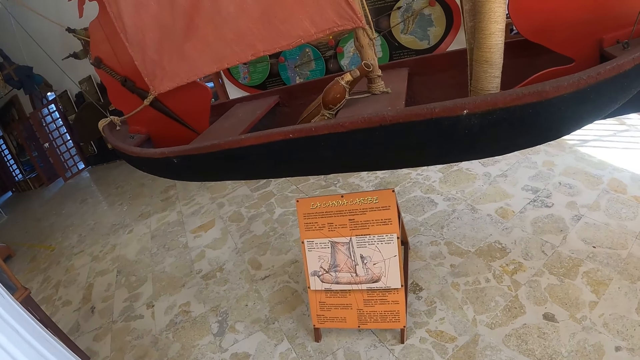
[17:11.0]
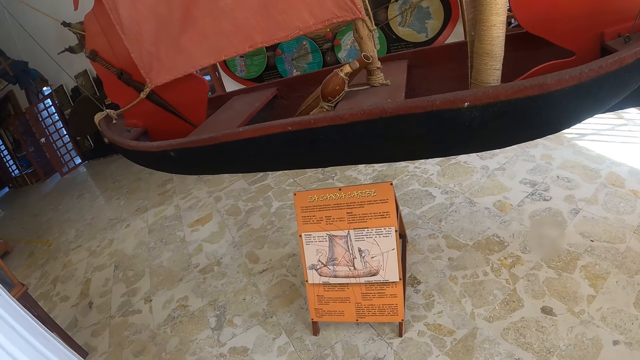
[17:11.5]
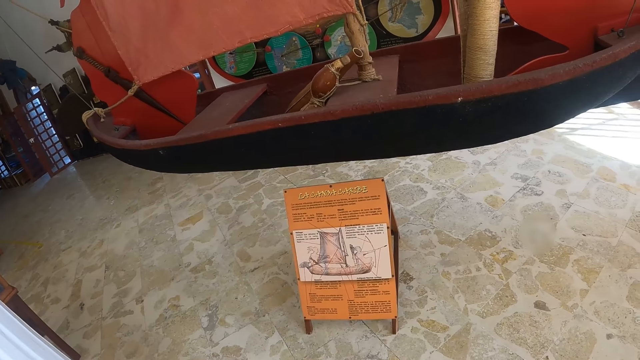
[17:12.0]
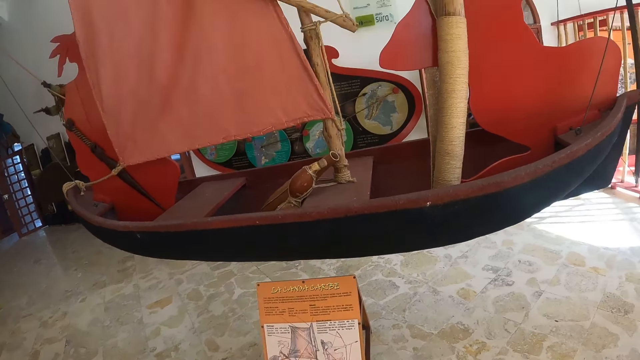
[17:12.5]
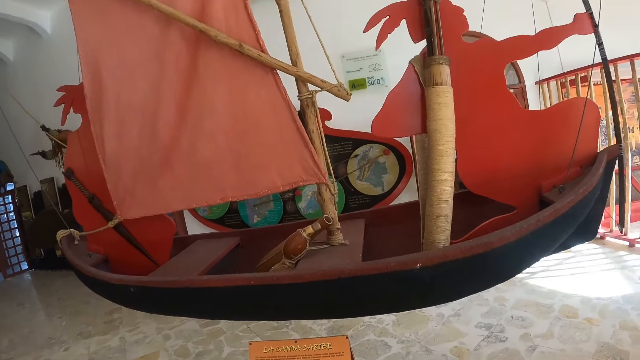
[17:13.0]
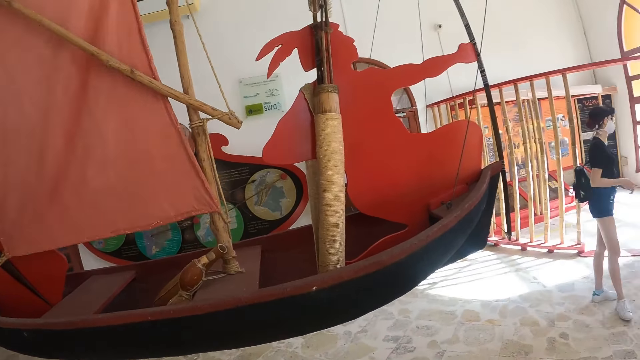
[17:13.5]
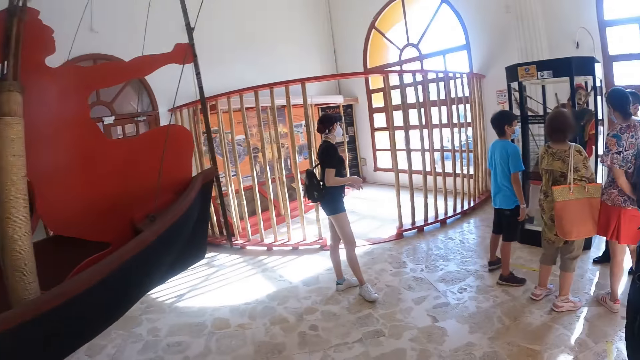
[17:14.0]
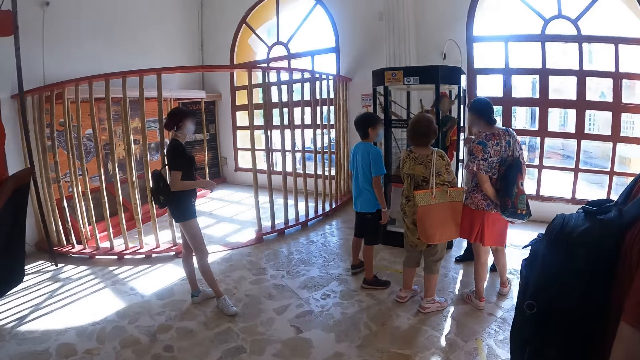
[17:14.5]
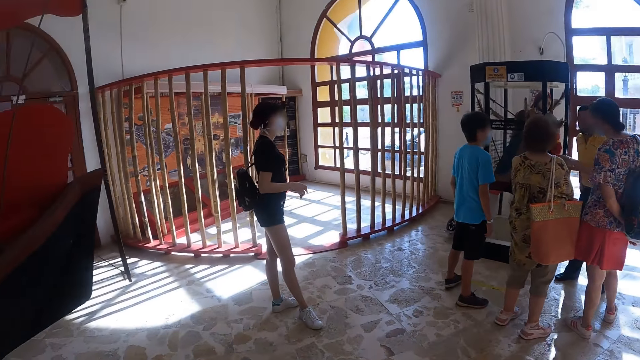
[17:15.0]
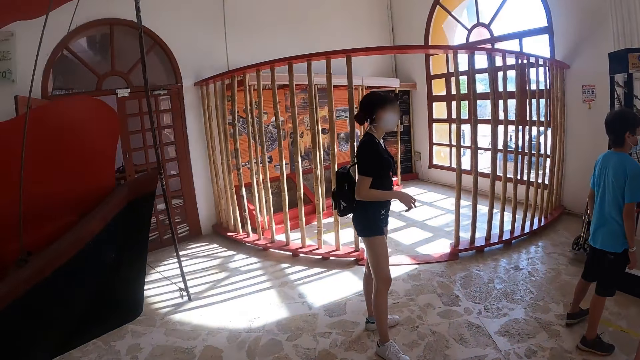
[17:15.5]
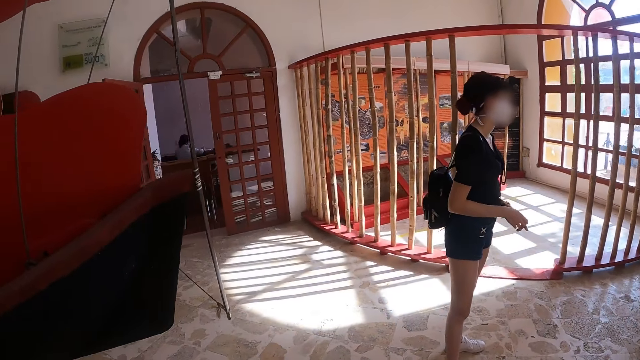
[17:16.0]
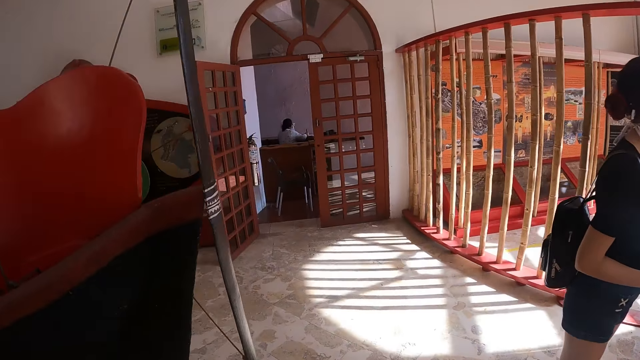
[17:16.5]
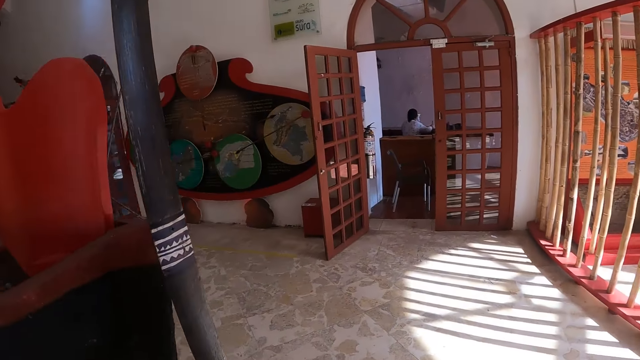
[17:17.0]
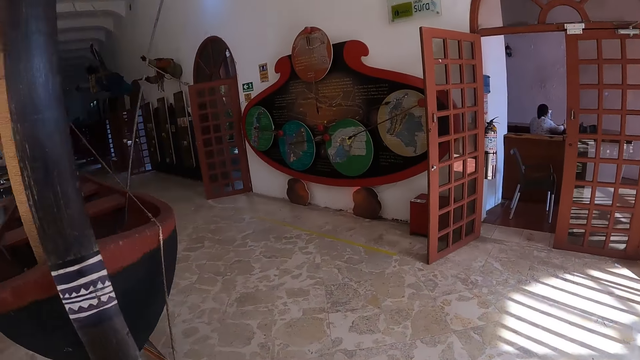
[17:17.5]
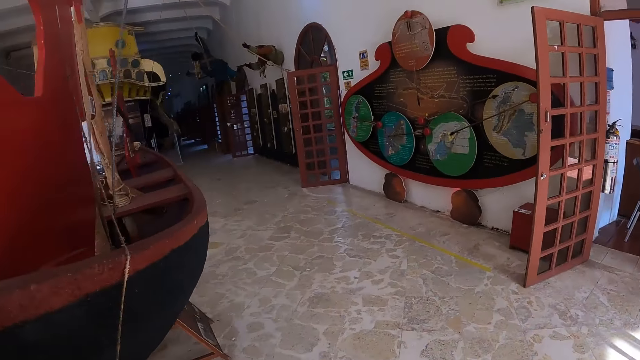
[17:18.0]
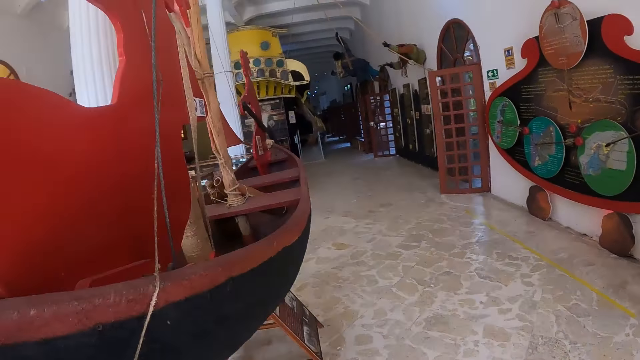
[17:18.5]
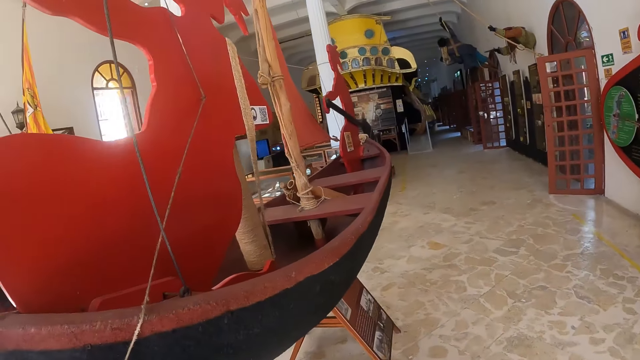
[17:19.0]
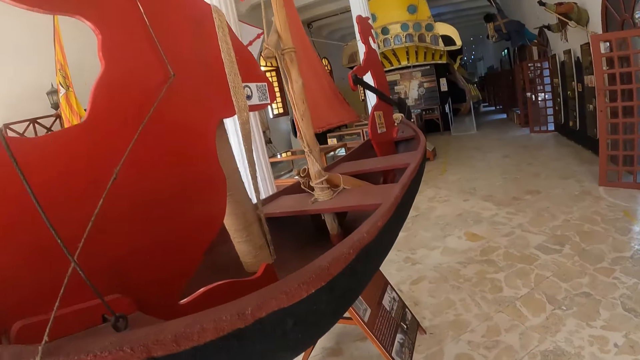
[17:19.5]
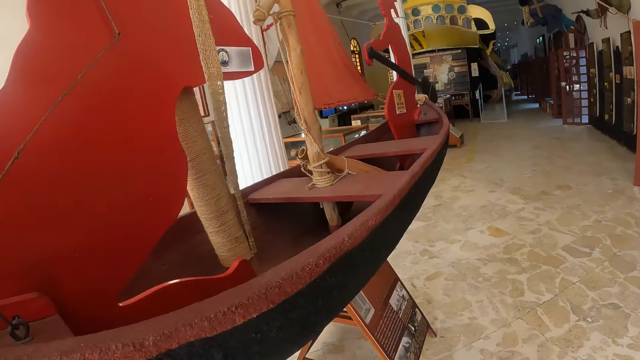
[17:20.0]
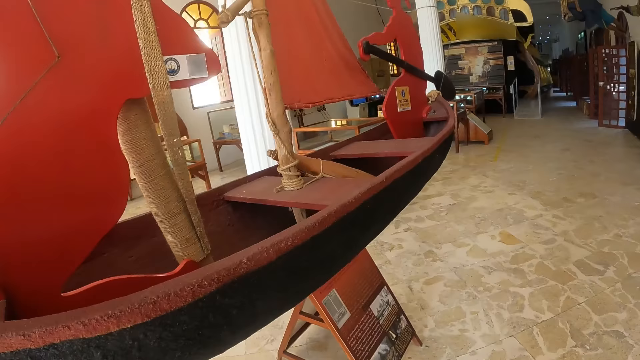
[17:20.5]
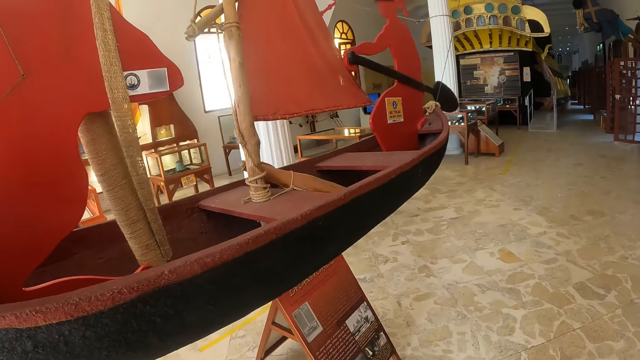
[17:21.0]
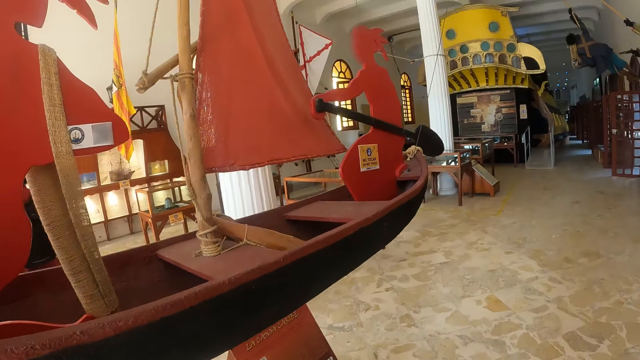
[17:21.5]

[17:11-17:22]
The camera wearer walks while looking around.

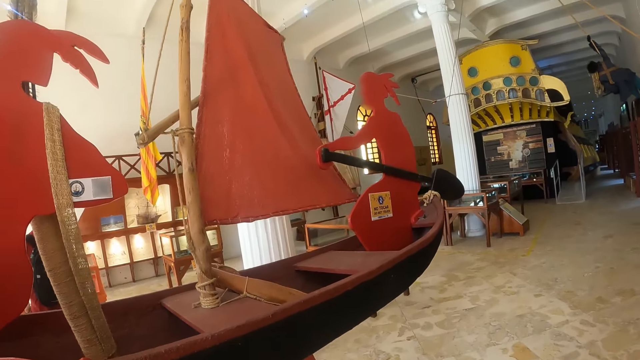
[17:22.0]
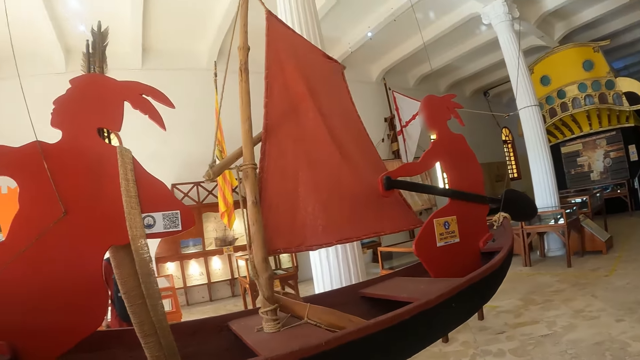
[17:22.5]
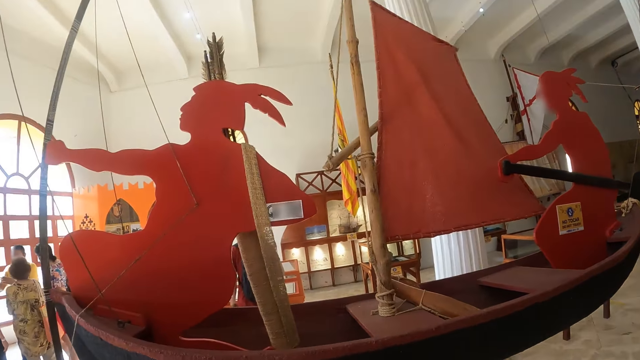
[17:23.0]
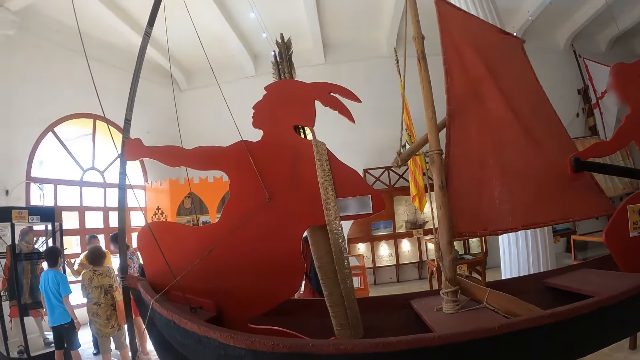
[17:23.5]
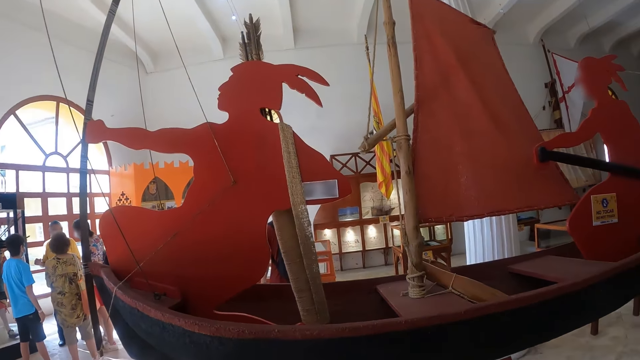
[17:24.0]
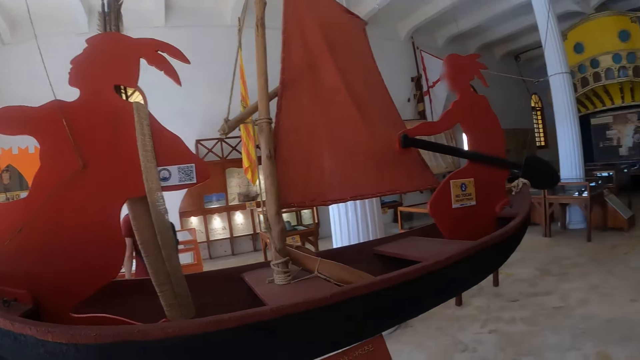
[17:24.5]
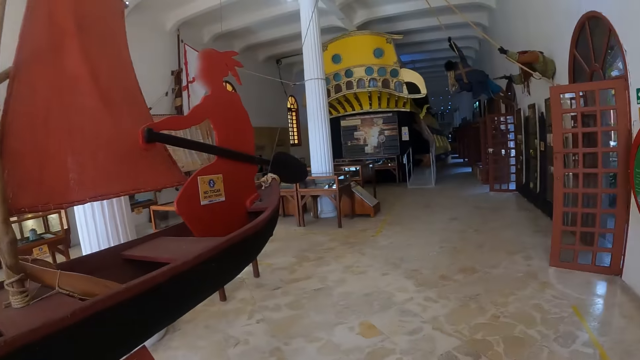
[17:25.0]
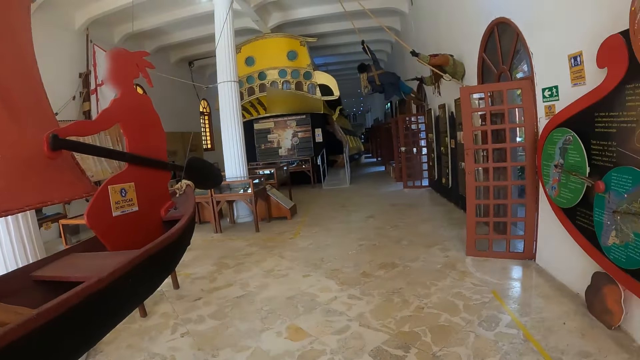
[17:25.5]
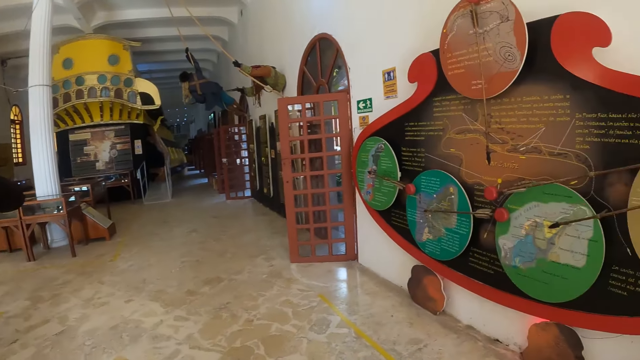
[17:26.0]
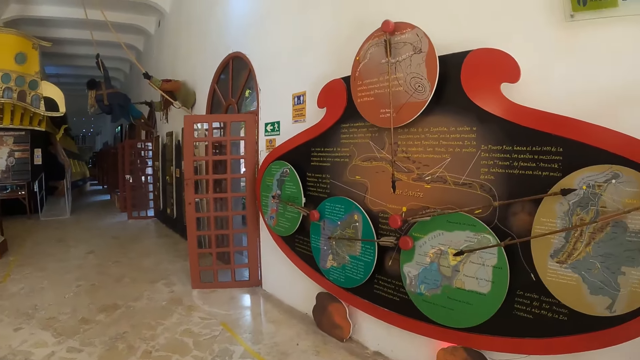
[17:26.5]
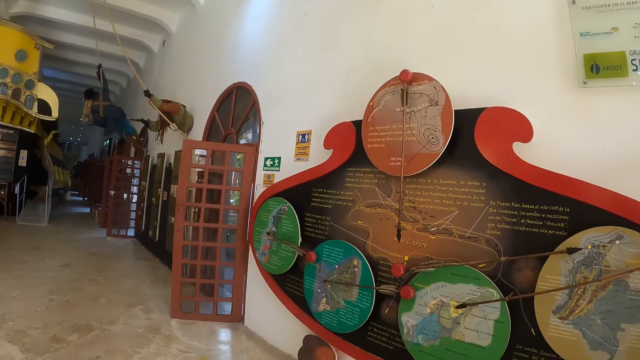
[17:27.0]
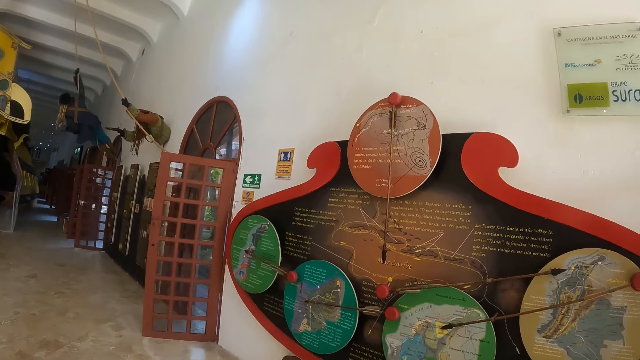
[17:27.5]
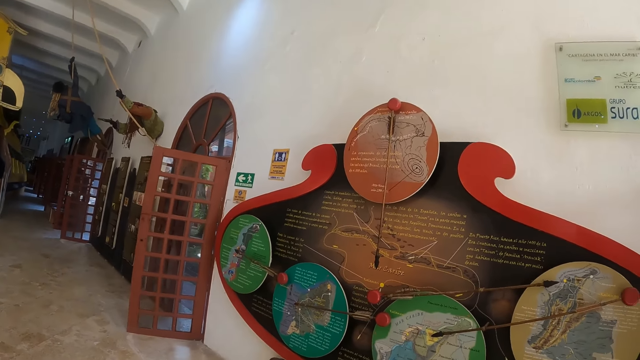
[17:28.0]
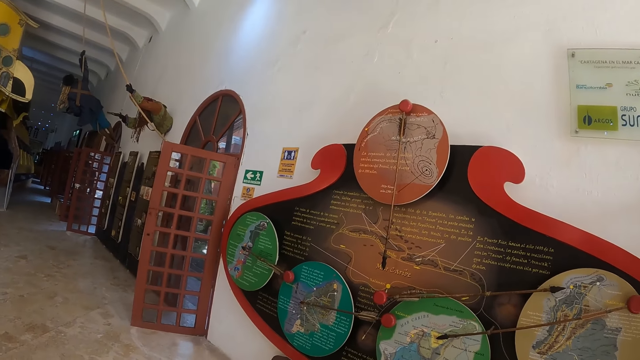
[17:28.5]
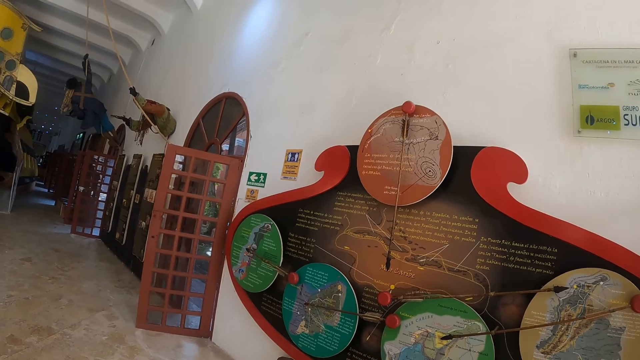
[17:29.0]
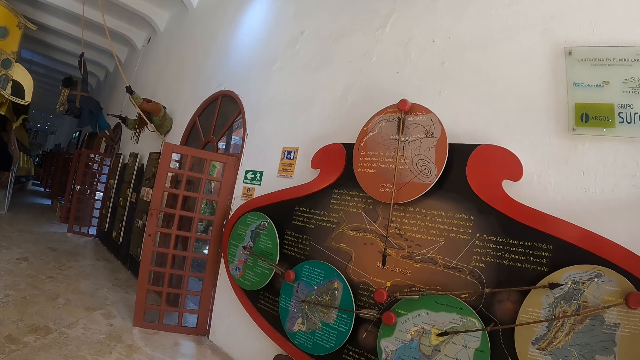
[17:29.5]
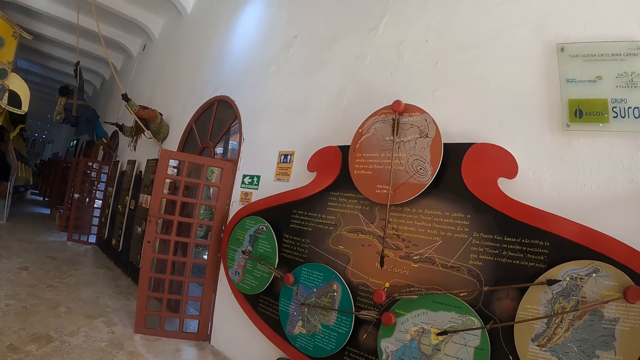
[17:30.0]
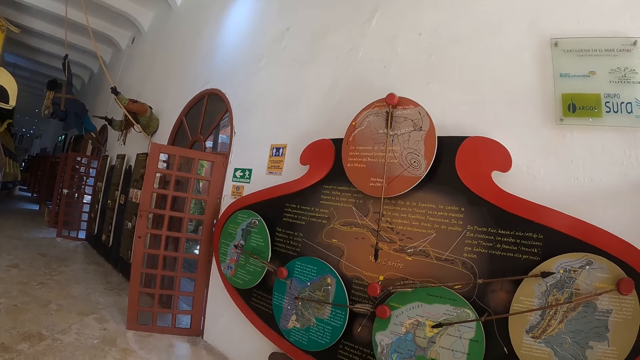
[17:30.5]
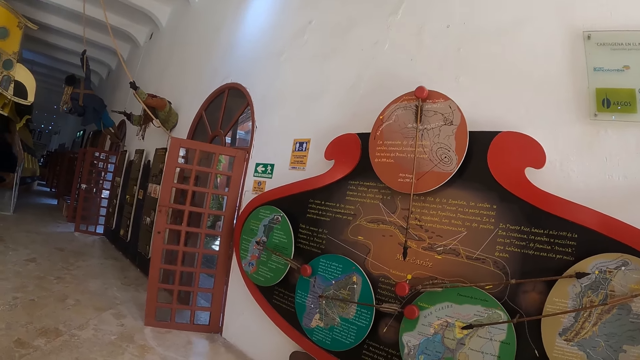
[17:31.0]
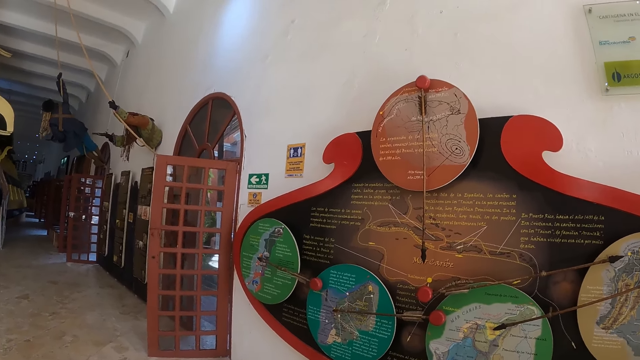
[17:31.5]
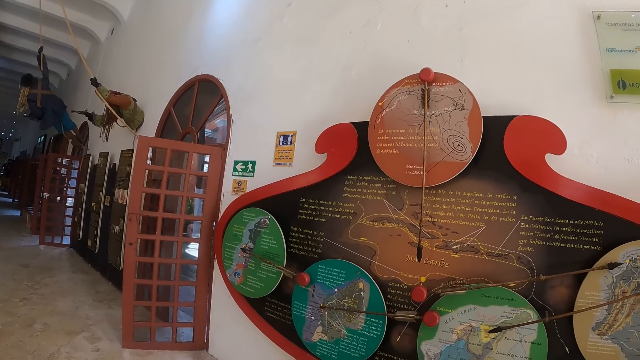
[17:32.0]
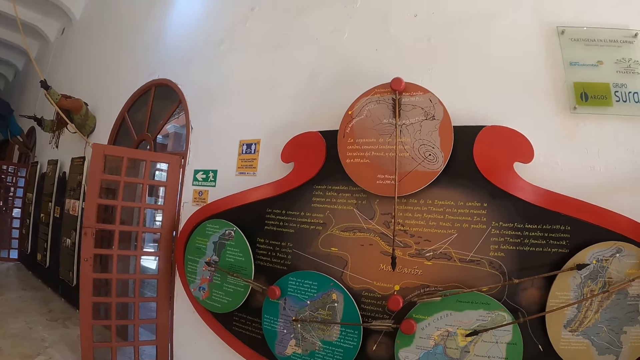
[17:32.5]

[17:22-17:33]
The camera wearer looks at the document or craft art on the wall.
